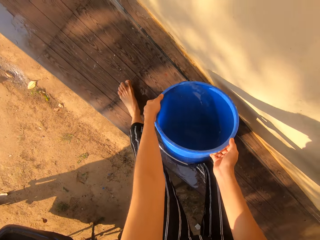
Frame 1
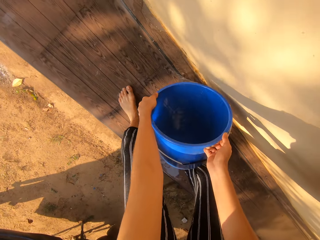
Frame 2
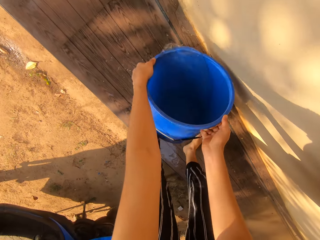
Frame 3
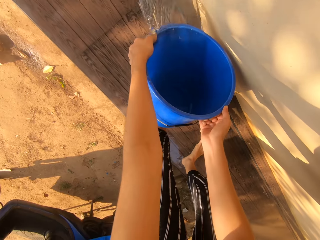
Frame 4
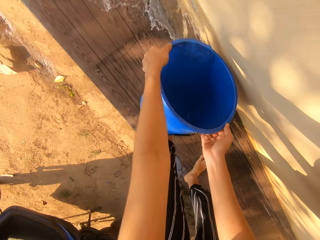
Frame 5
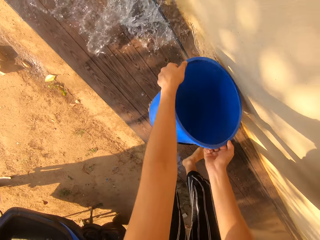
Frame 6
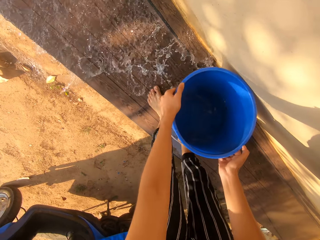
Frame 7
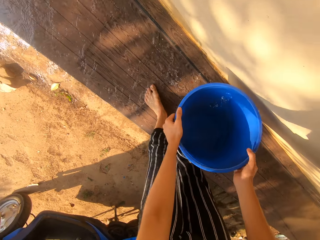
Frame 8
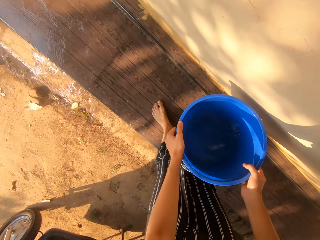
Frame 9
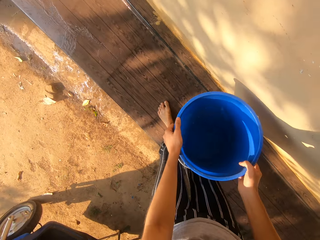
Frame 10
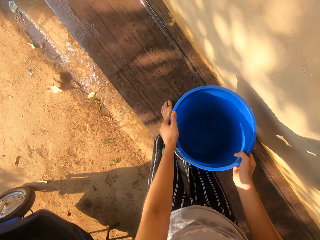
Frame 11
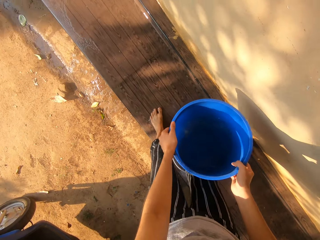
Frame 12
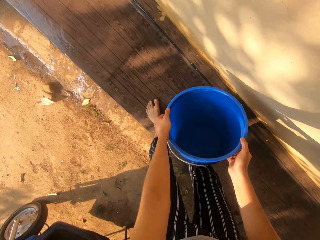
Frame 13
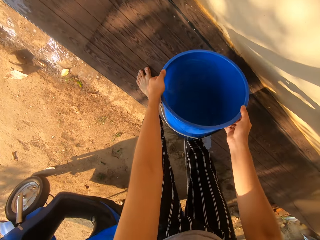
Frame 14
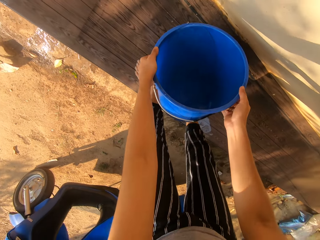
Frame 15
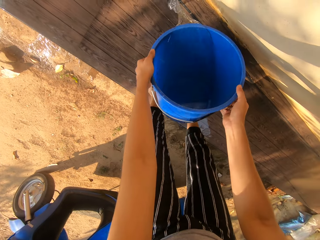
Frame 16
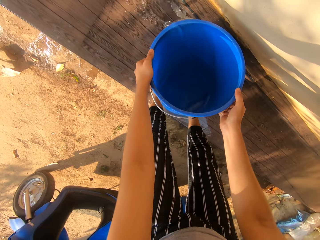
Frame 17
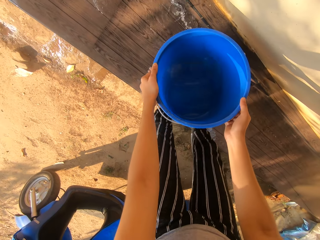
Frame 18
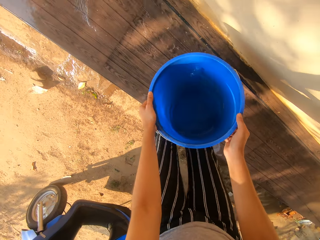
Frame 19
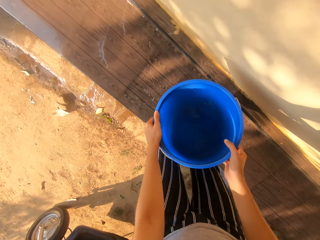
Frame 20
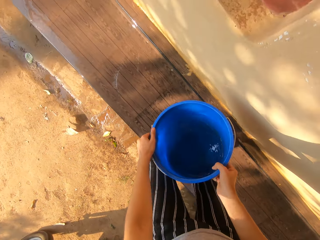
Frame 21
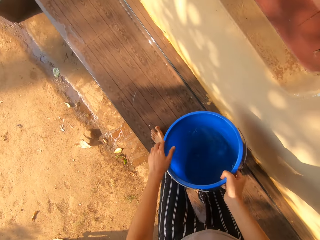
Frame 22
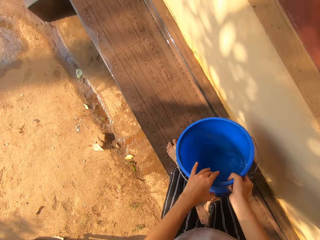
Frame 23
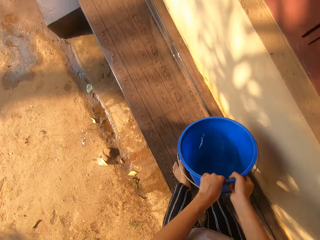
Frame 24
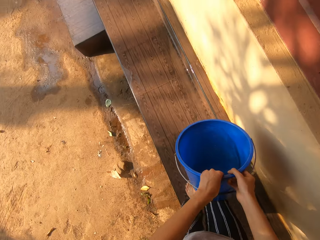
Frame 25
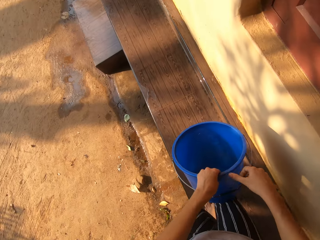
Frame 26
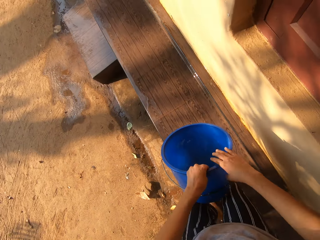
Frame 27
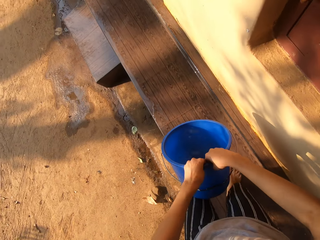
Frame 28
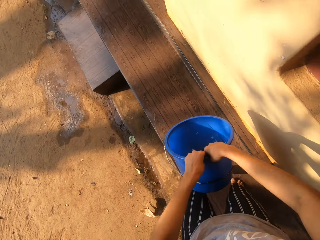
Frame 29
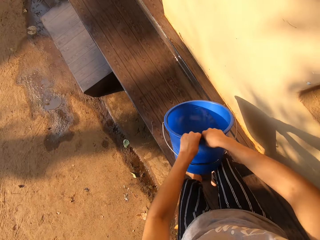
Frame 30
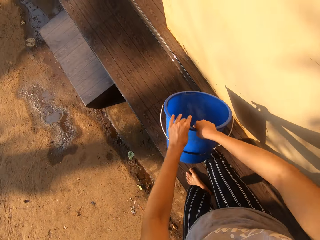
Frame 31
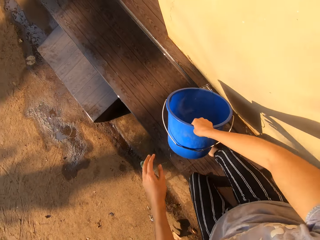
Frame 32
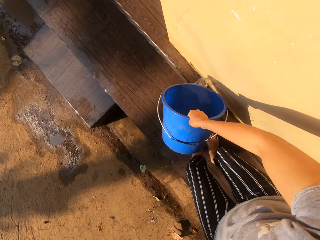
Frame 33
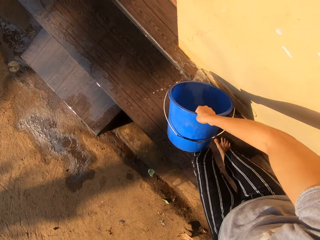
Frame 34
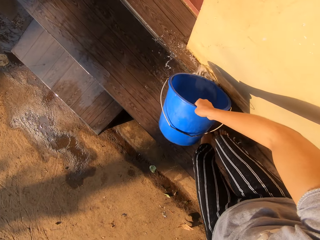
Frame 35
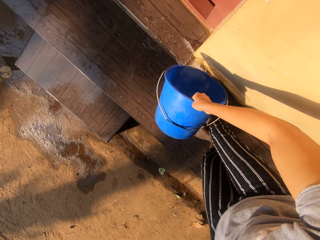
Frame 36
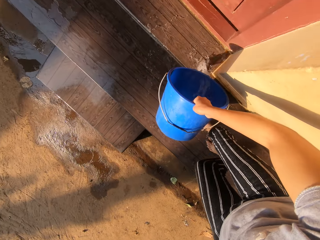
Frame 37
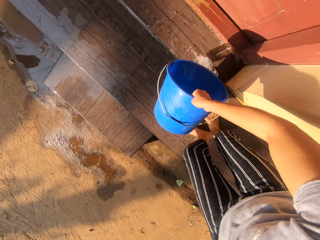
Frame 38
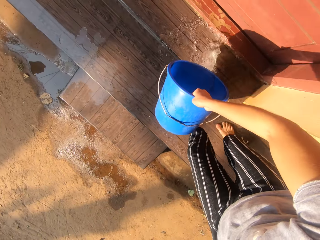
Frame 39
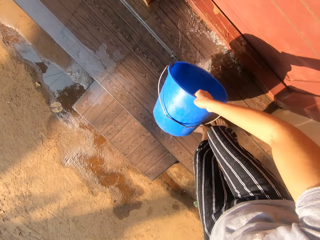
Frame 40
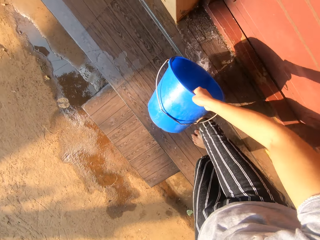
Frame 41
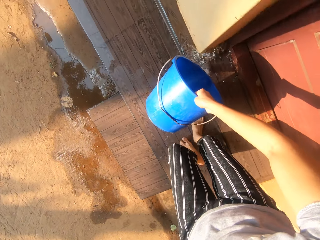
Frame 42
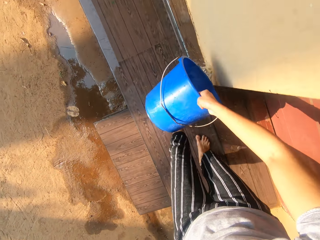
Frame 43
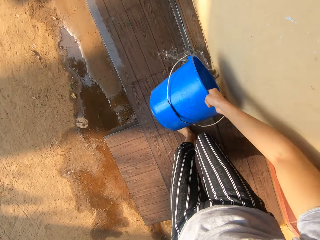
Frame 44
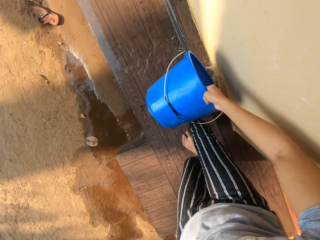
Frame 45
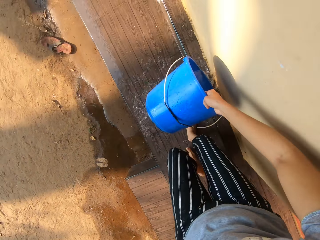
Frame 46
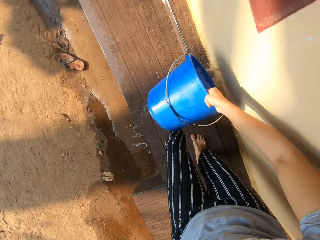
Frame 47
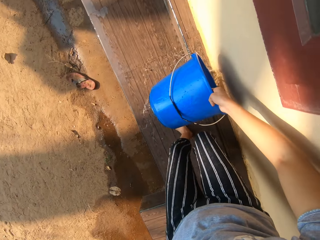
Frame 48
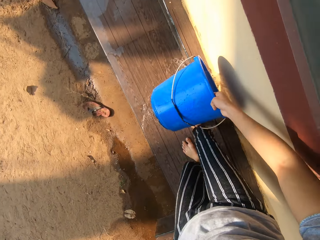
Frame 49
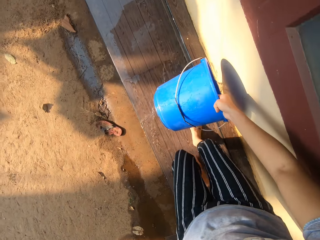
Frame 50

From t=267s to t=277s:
The camera wearer pours water on the step from the bucket in both hands. She pours water on the step from the bucket in both hands again. She pours water on the step from the bucket in her right hand.

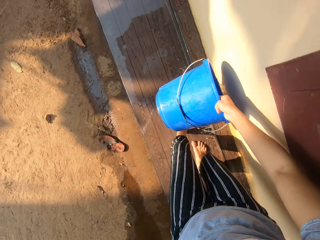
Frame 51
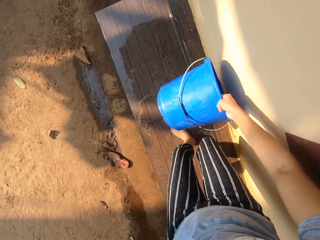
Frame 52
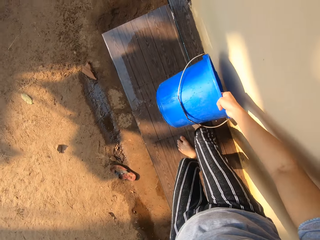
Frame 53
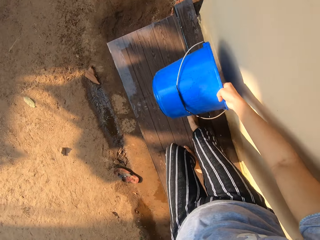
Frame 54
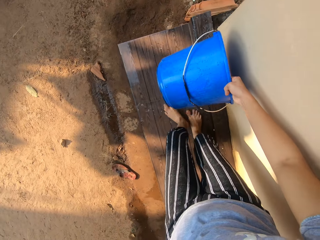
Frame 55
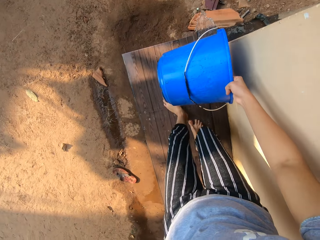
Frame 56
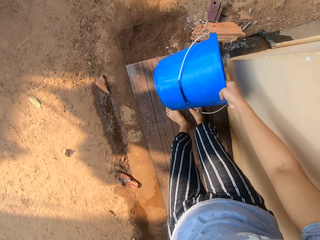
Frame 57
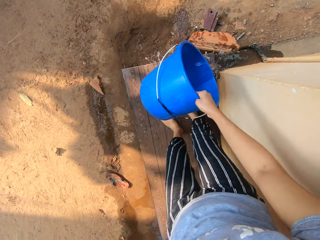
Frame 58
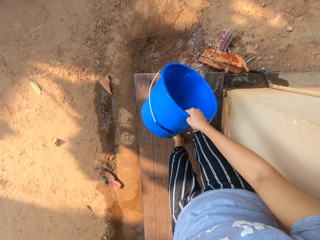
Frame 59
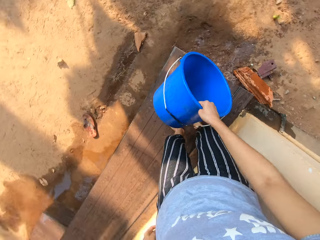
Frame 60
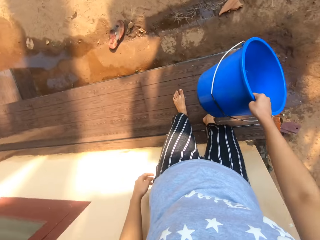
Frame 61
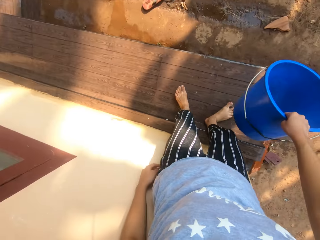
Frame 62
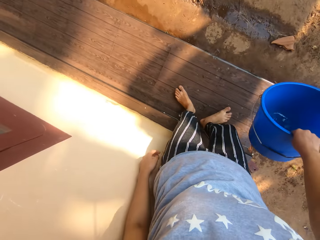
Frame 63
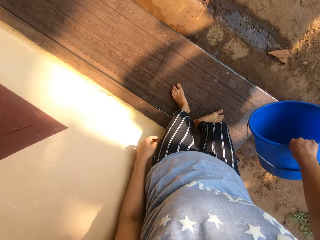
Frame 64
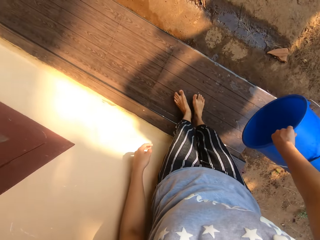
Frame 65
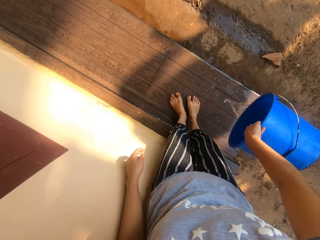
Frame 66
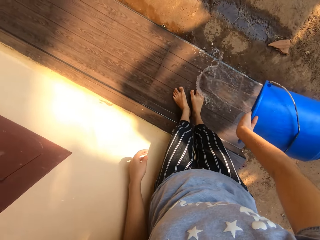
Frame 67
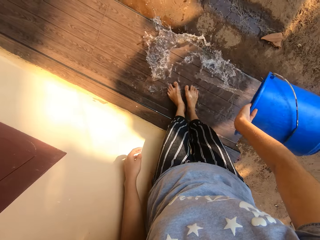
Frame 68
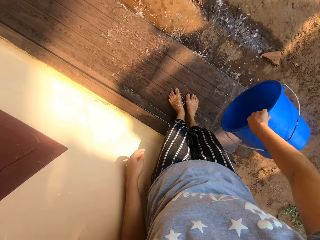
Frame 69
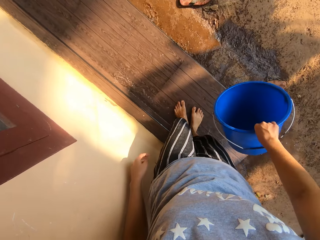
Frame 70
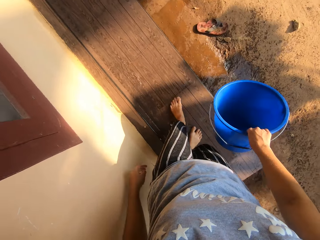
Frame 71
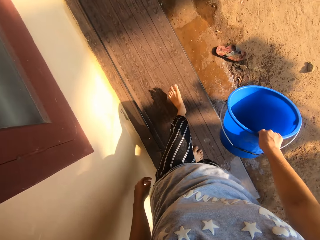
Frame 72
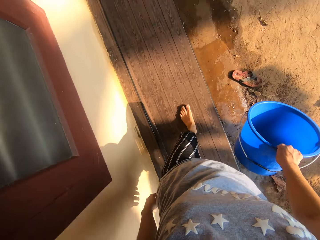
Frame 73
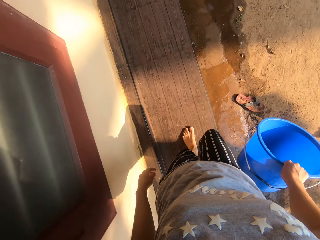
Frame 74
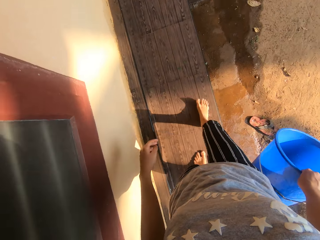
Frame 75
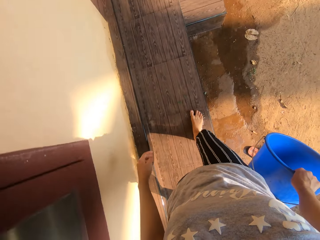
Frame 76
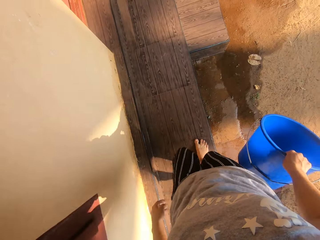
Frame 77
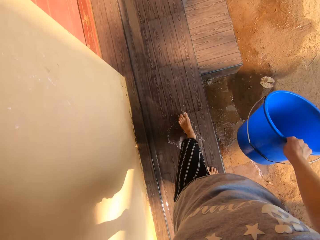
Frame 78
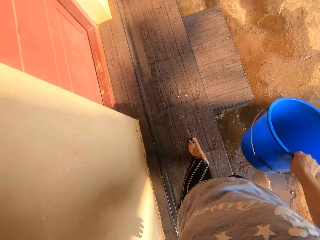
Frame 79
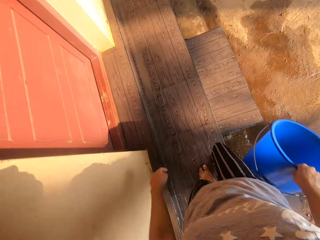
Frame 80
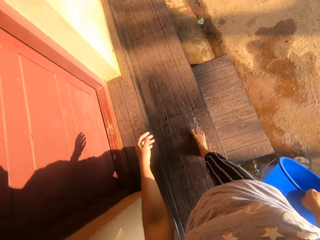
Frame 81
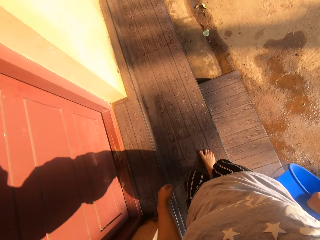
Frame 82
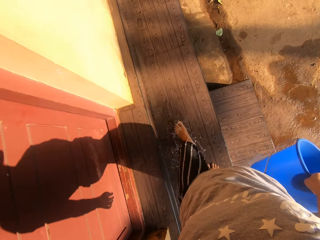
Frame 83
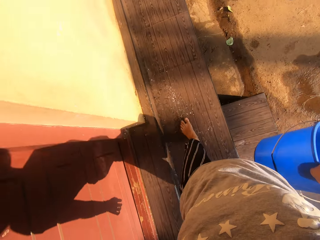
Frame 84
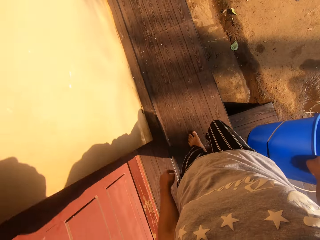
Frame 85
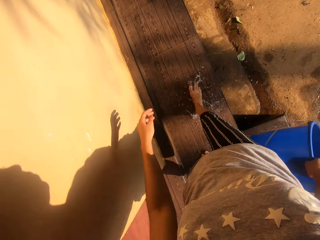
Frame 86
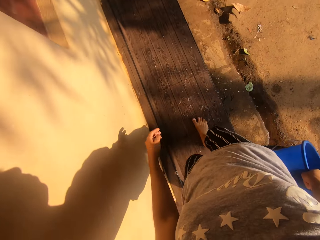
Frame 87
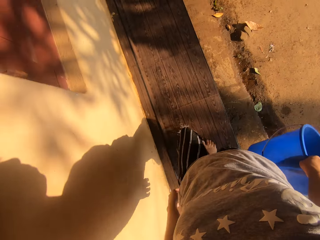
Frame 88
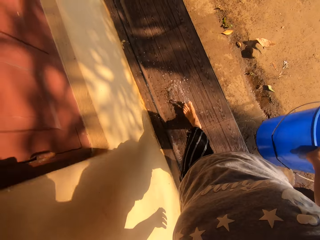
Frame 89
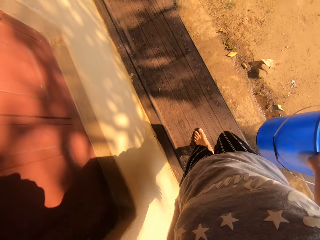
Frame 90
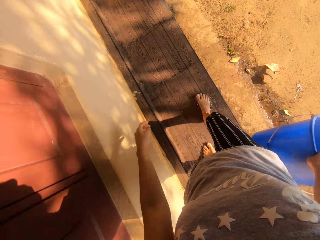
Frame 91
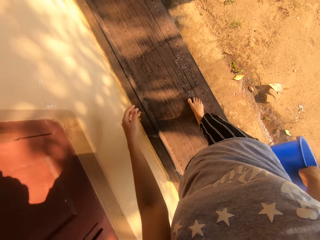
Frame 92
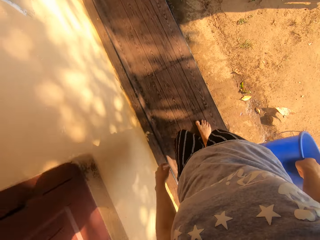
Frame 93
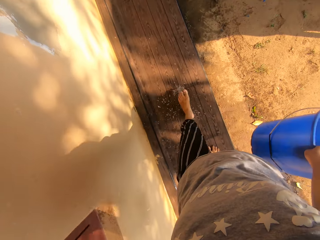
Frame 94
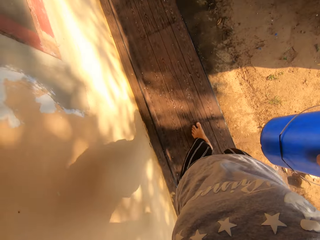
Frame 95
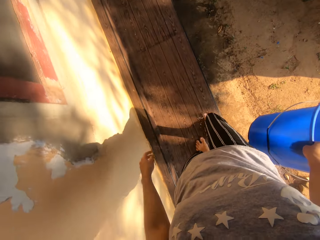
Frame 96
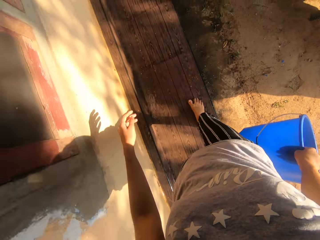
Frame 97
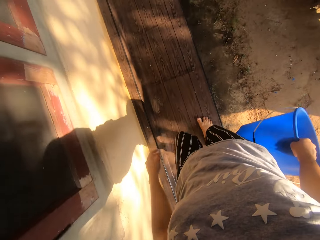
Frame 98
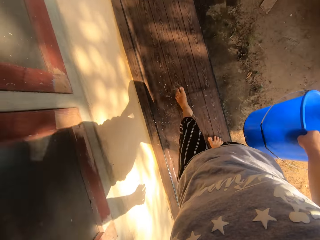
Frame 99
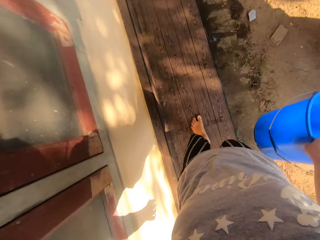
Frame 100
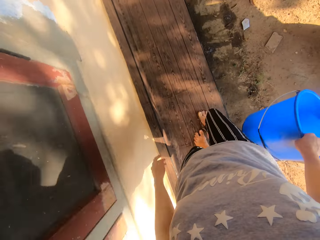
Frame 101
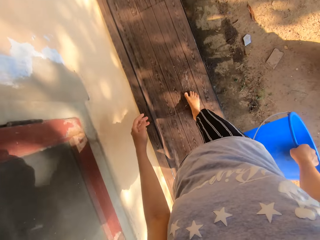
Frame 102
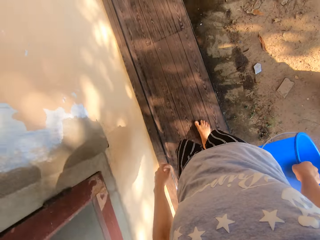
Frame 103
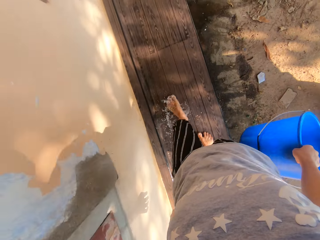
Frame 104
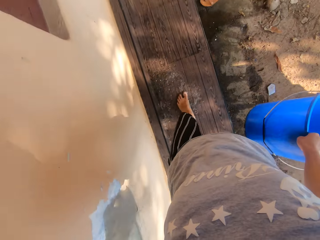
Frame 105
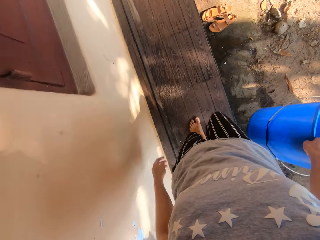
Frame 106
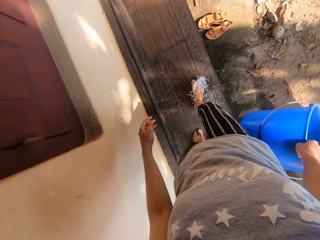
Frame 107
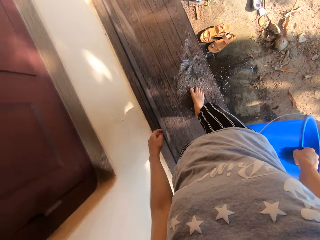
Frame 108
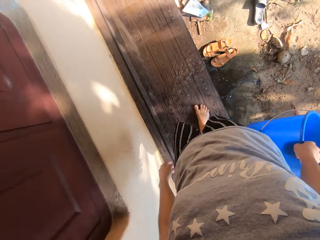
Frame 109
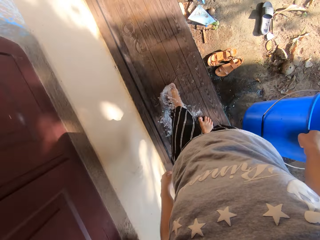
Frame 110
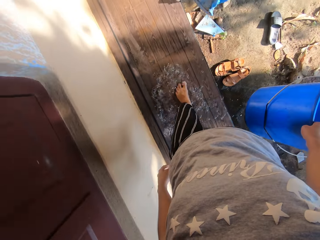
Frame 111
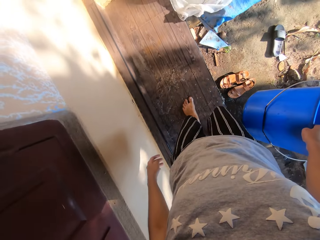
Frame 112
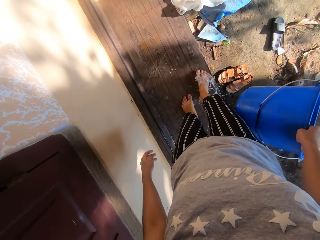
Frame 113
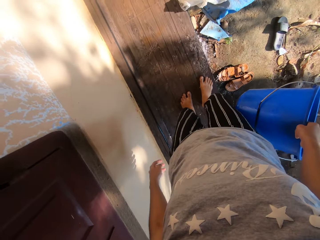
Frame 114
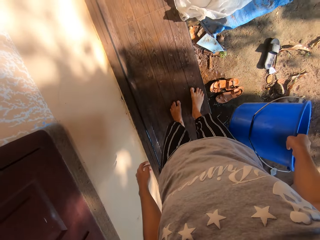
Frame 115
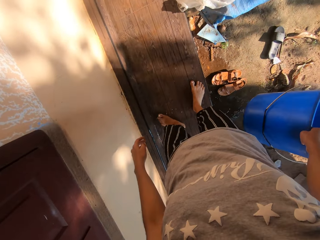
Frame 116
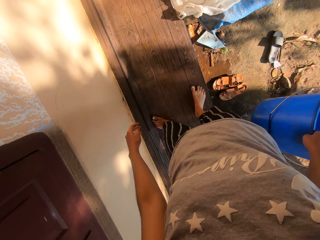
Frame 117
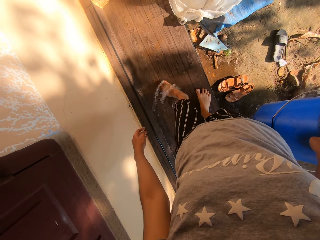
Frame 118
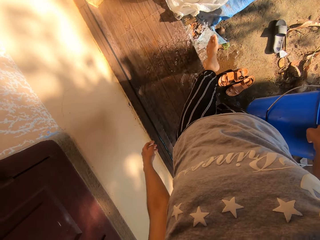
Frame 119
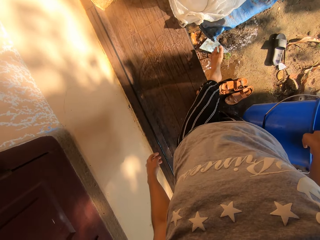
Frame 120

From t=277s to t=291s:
The camera wearer pours water on the step from the bucket in her right hand. She walks. She kicks water on the step with her feet. She kicks water on the wooden floor with both legs.
